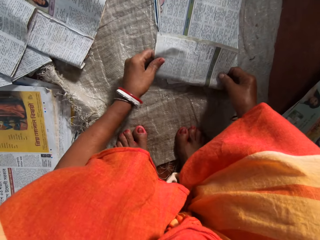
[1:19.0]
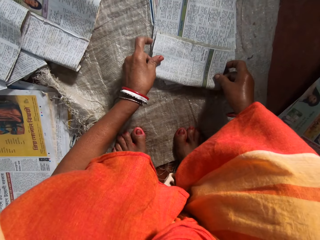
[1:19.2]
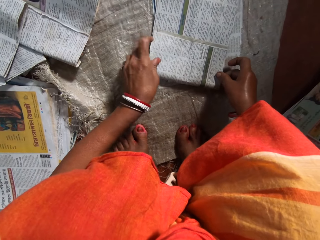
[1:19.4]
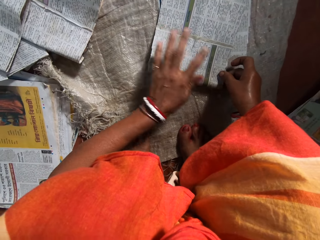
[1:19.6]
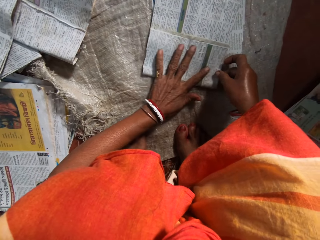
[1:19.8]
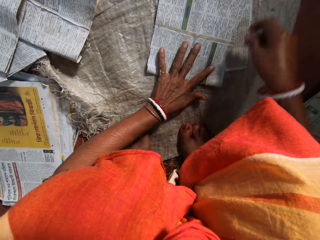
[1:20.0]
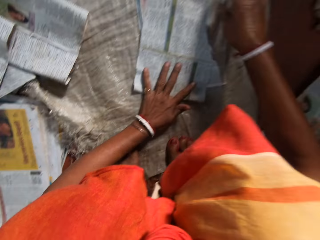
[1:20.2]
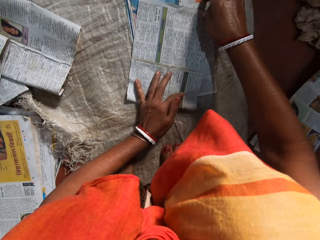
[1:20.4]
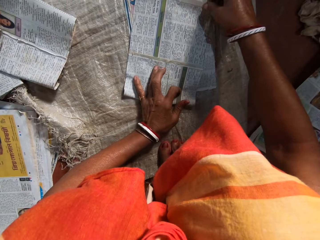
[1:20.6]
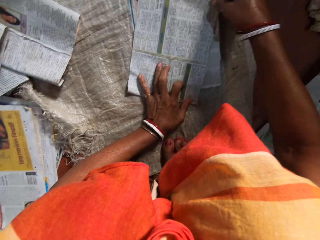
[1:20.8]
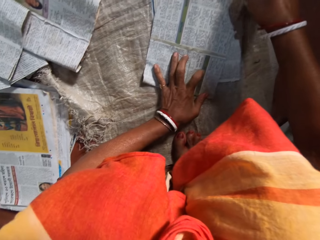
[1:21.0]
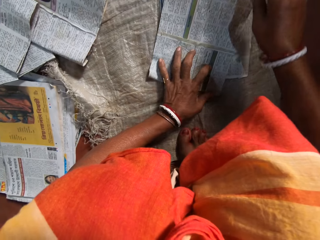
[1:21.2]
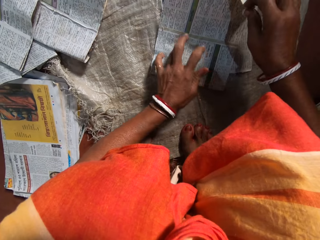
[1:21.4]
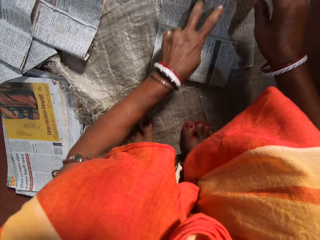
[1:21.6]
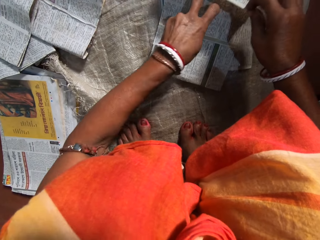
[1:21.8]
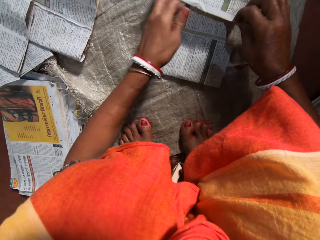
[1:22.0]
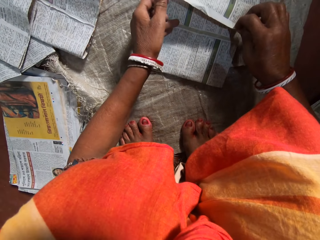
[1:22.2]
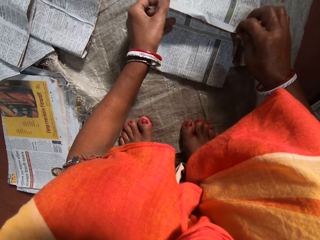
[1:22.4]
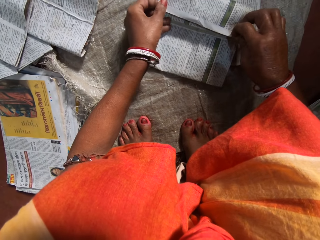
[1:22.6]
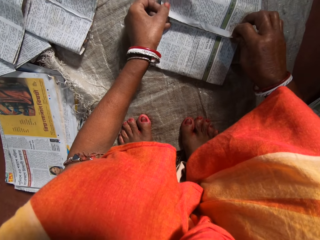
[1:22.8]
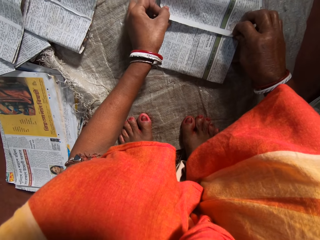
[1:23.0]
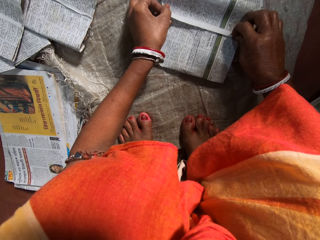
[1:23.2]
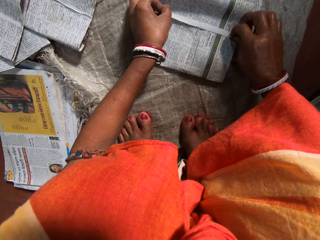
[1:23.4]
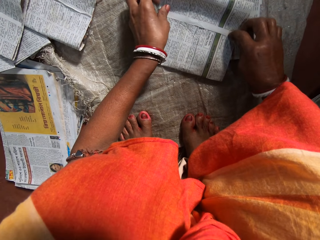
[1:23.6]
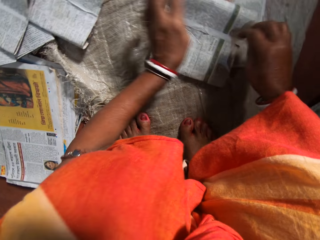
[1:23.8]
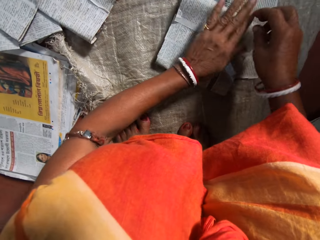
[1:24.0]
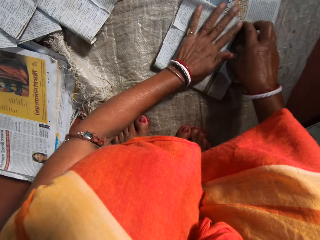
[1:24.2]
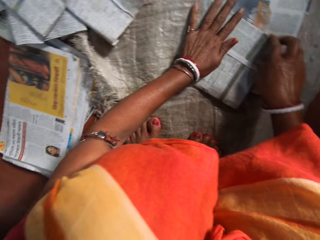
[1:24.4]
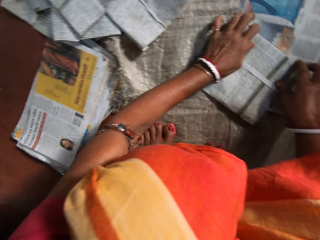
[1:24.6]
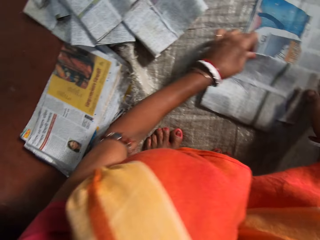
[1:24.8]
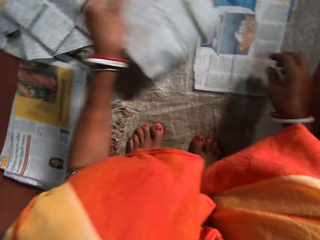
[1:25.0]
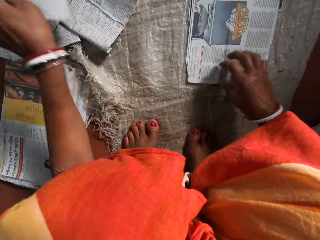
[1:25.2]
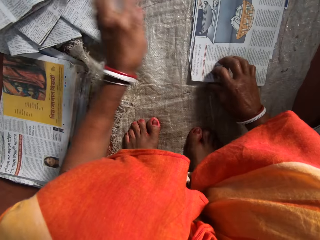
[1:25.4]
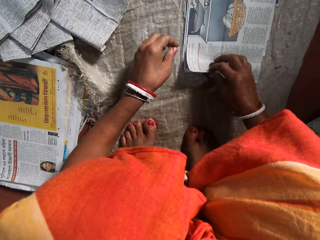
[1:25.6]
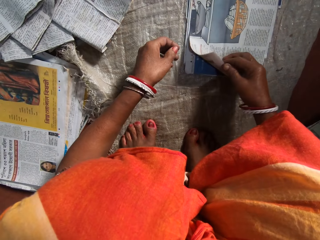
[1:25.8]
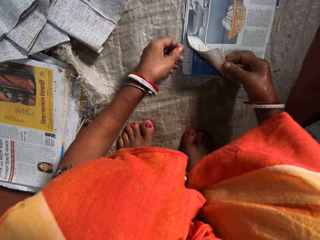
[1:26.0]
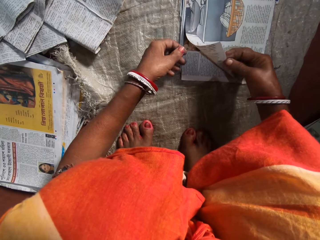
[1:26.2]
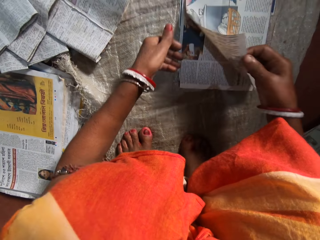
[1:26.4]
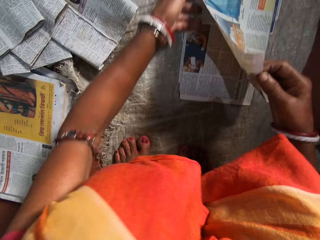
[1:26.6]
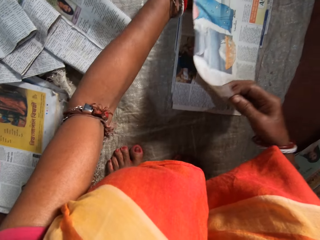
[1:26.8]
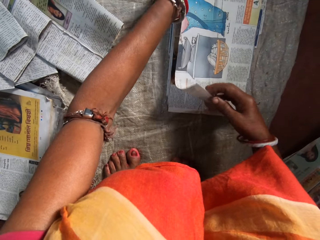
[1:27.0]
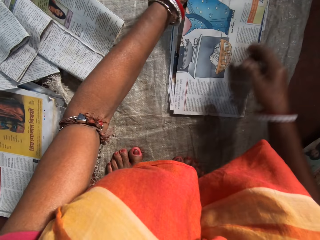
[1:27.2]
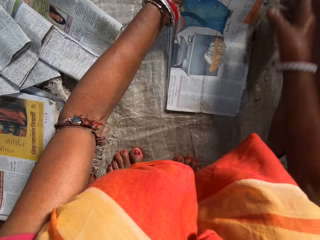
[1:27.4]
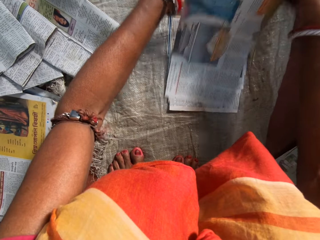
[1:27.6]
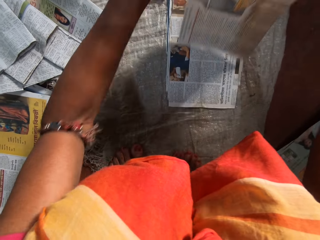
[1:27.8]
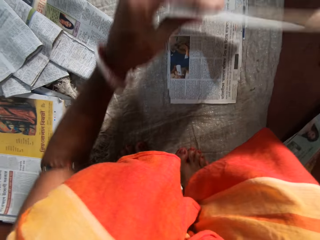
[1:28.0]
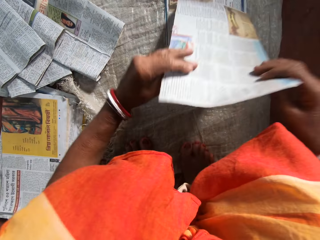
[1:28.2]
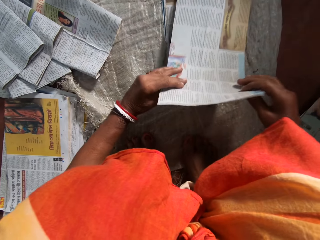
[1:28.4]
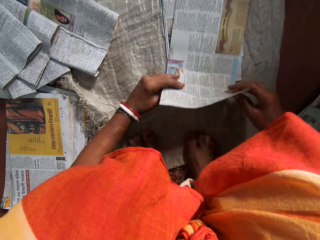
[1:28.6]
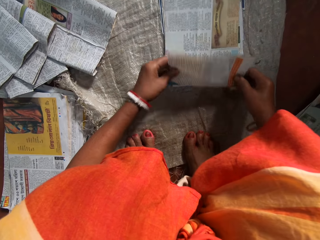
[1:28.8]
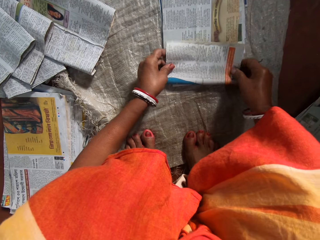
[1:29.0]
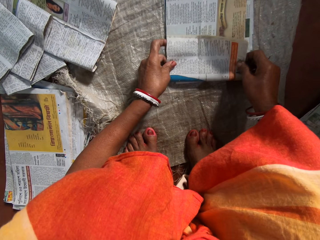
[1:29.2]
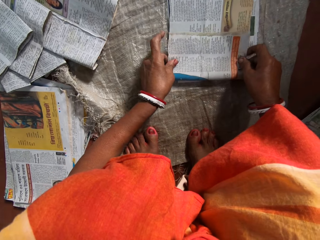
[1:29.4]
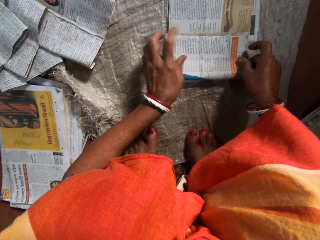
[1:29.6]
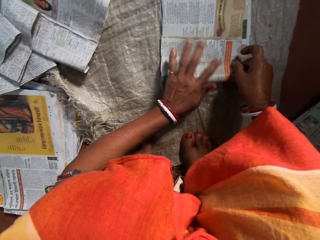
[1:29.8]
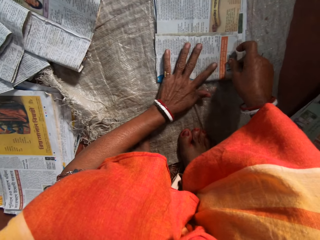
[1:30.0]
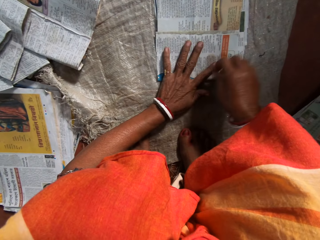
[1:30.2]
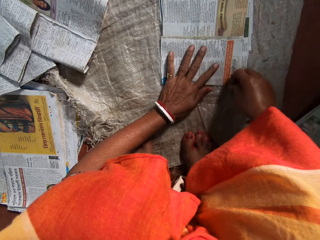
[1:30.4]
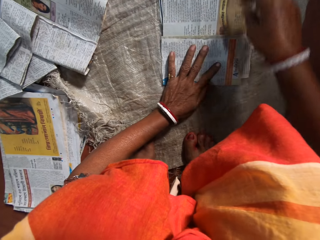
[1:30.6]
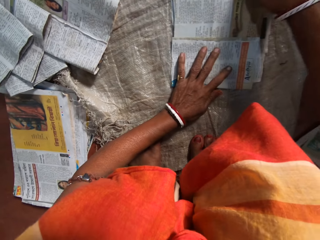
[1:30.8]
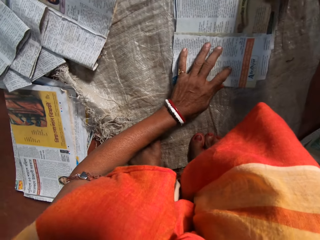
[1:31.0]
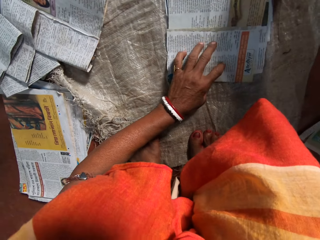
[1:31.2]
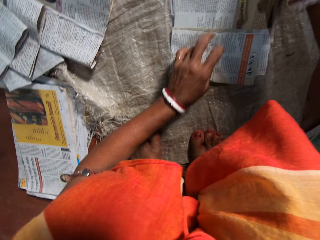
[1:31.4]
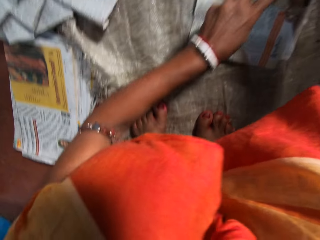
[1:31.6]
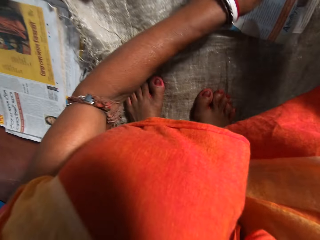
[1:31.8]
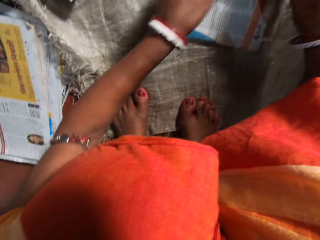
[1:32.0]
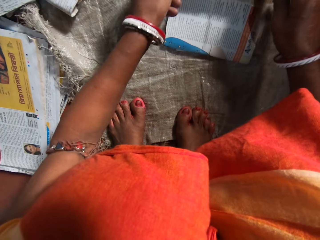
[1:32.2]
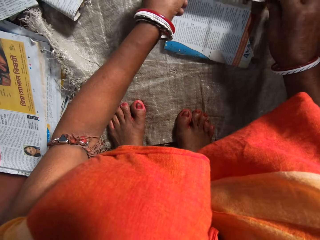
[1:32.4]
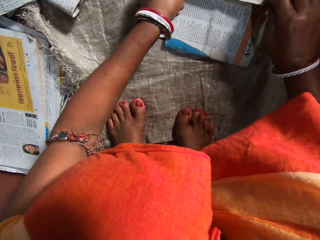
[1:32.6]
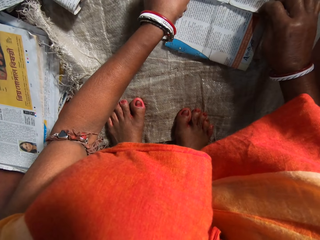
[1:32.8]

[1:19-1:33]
The camera wearer places a newspaper on the others. She folds the paper with her hands. She puts her left hand on the newspaper. She folds the newspaper. She presses the newspaper with her hands. She lifts a newspaper from the others. She places the folded paper on a pile of papers with her left hand. She picks another paper from an array of papers on the floor with her hands. She lifts a newspaper from the others. She turns the newspaper. She places a newspaper on the others. She folds the paper with her hands. She puts her left hand on the newspaper. She presses the newspaper with her right hand.

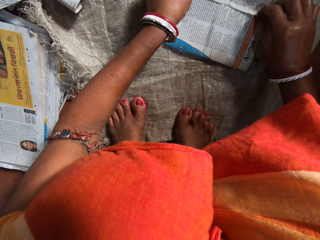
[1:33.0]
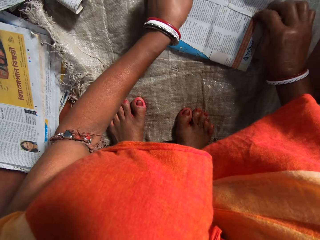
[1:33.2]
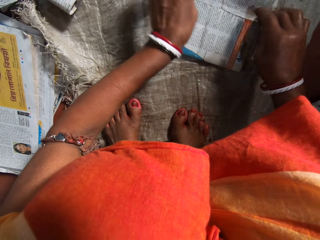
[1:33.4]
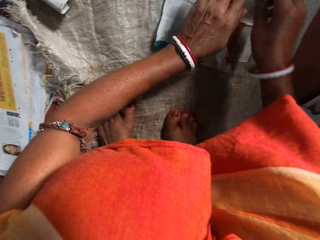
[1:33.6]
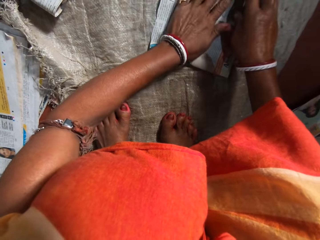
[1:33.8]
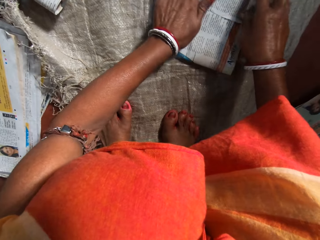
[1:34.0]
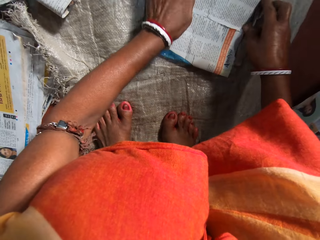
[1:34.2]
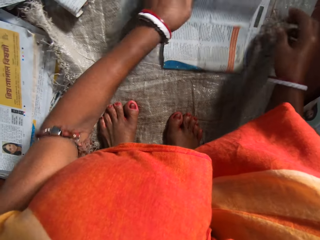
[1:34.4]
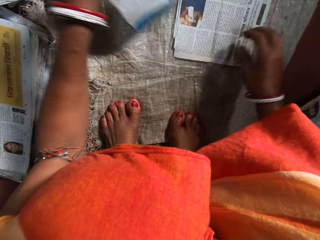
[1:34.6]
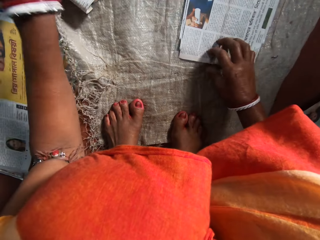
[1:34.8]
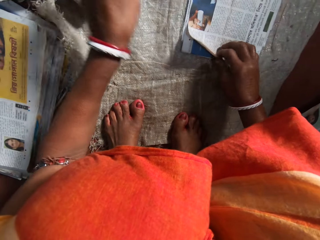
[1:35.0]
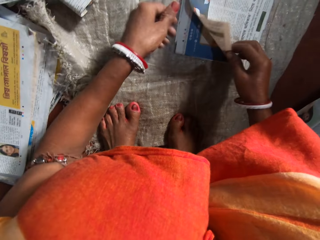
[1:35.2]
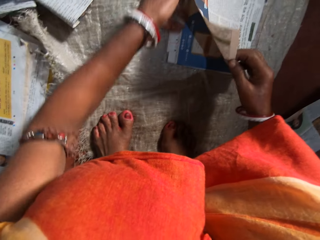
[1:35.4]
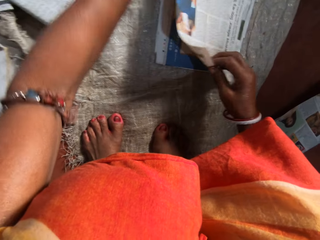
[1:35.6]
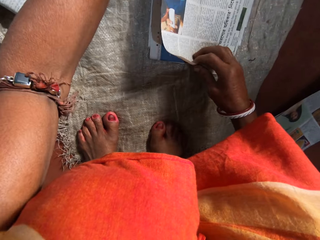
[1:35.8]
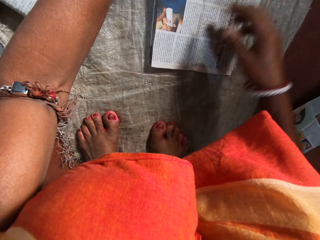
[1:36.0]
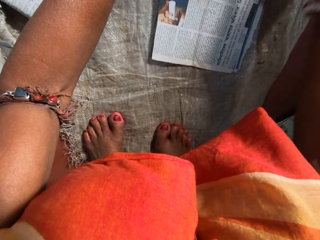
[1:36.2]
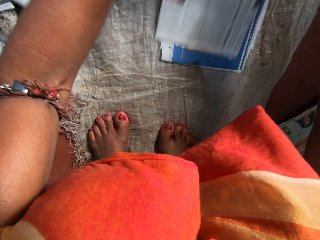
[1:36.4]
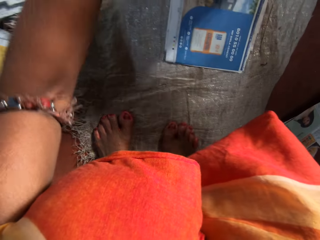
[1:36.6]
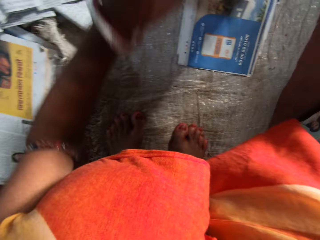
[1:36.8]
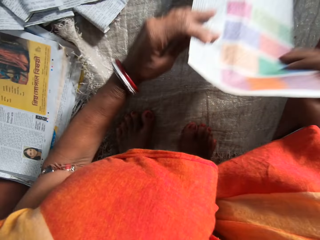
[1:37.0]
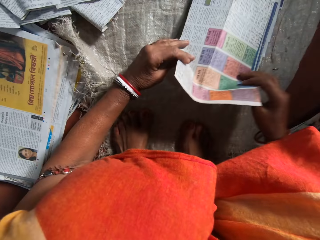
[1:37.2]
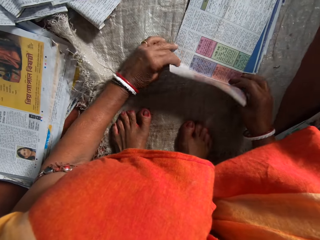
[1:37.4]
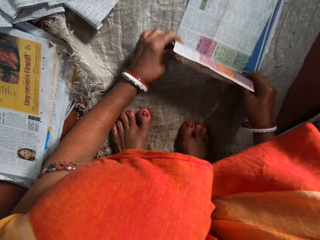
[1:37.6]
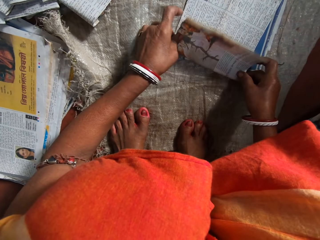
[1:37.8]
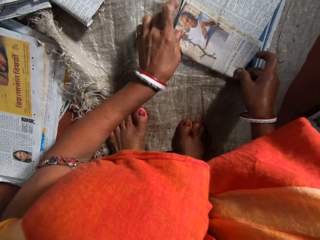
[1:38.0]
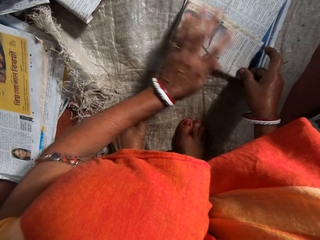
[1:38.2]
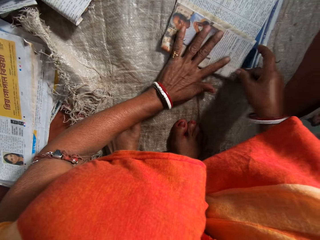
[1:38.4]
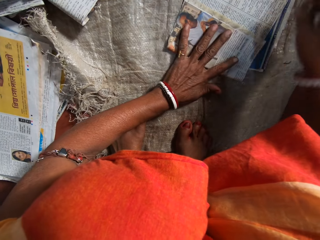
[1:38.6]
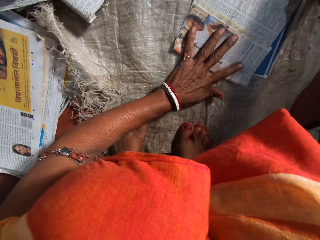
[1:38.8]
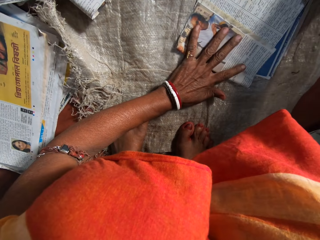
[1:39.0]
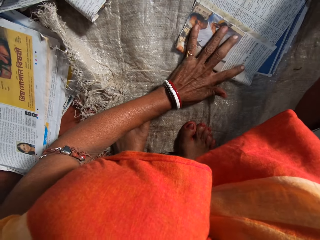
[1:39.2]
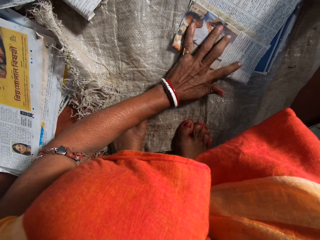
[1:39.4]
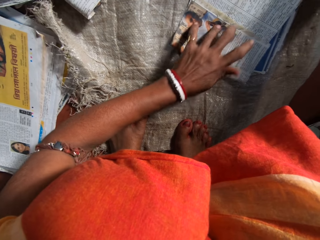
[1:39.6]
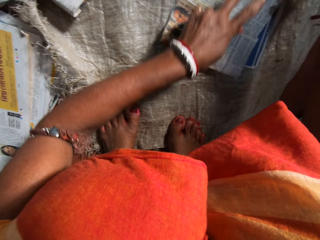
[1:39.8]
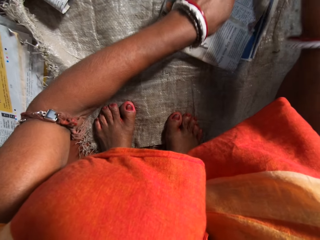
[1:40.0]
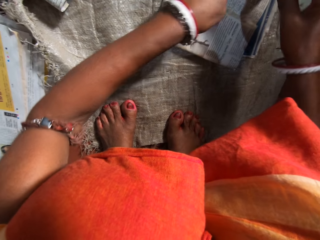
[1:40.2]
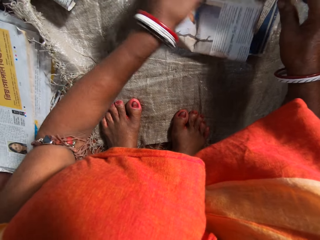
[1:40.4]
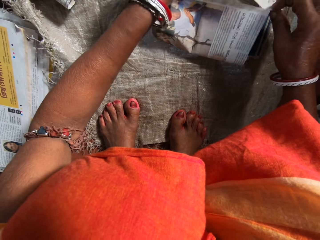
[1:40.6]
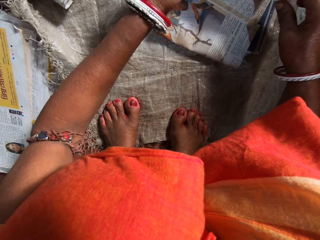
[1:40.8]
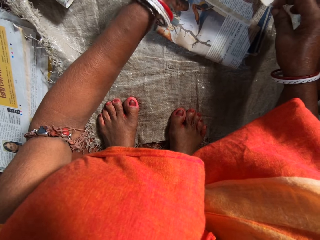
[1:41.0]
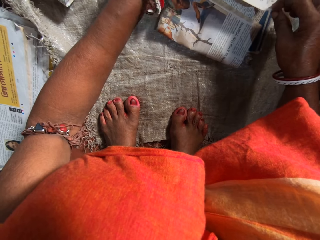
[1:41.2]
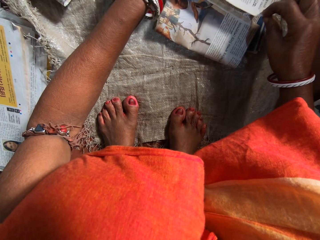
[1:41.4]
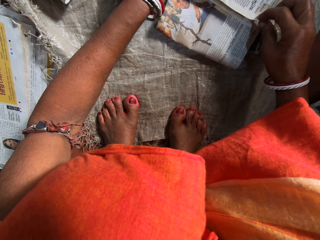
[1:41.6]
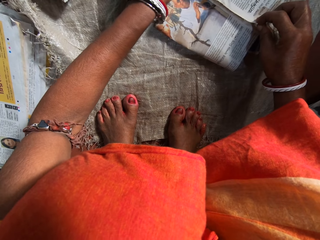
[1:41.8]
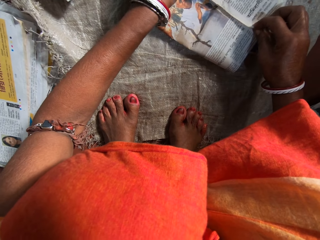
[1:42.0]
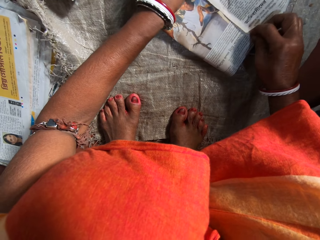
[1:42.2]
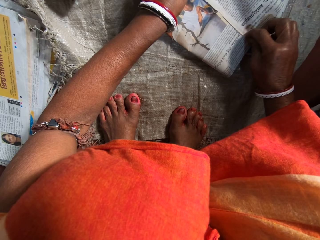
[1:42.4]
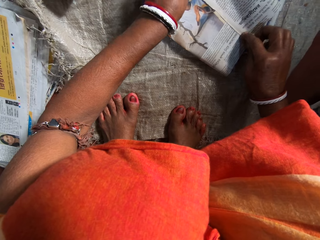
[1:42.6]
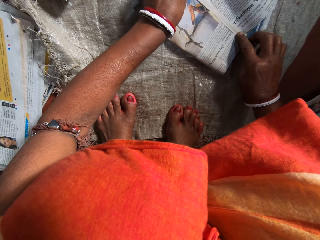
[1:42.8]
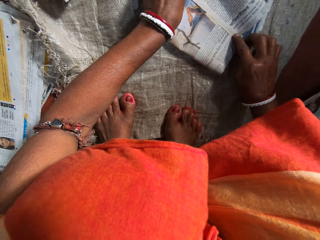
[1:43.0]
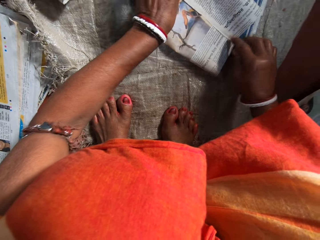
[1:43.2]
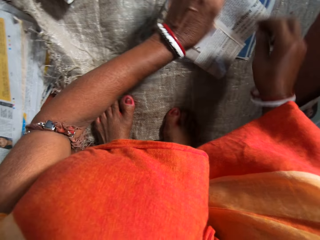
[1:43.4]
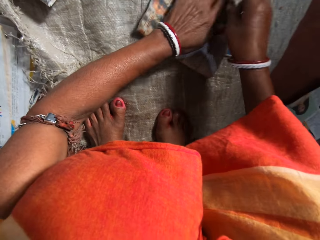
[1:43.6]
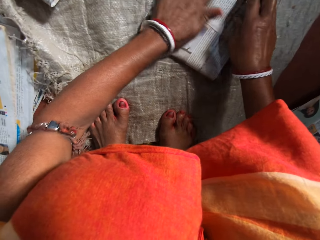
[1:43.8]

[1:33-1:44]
The camera wearer folds the newspaper. She presses the newspaper with her hands. She lifts a newspaper from the others. She places the folded paper on a pile of papers with her left hand. She picks another paper from an array of papers on the floor with her hands. She turns the newspaper. She places a newspaper on the others. She folds the paper with her hands. She puts her left hand on the newspaper. She folds the newspaper.
